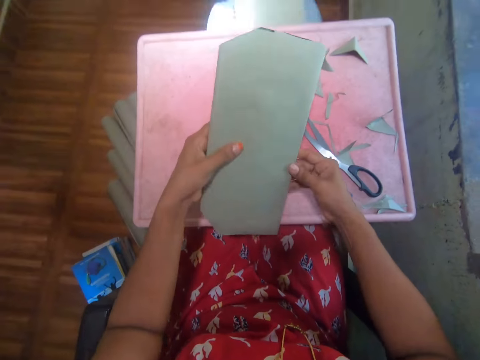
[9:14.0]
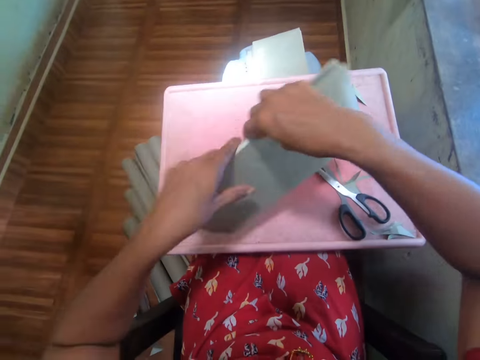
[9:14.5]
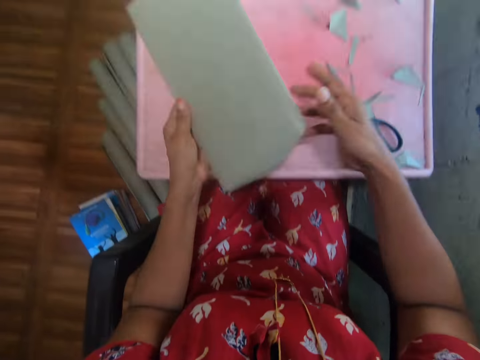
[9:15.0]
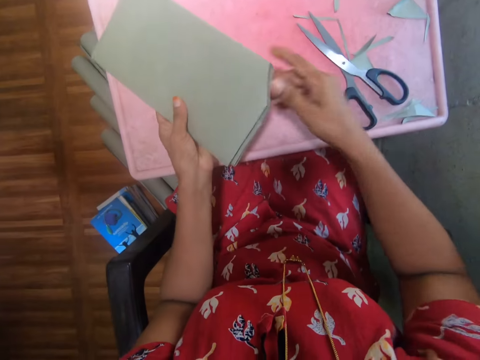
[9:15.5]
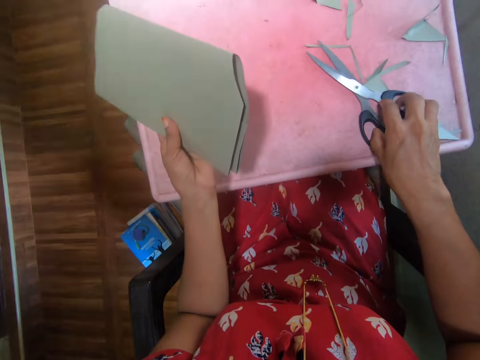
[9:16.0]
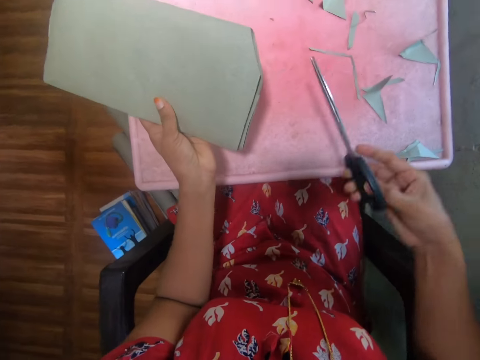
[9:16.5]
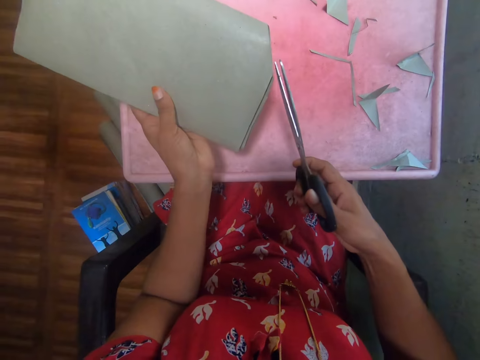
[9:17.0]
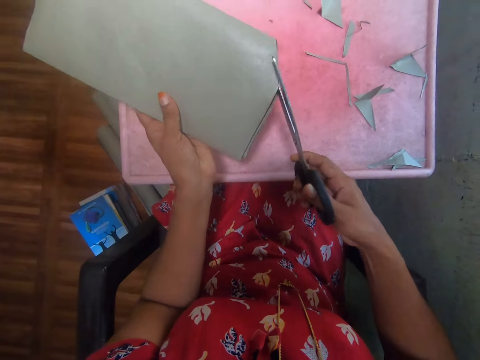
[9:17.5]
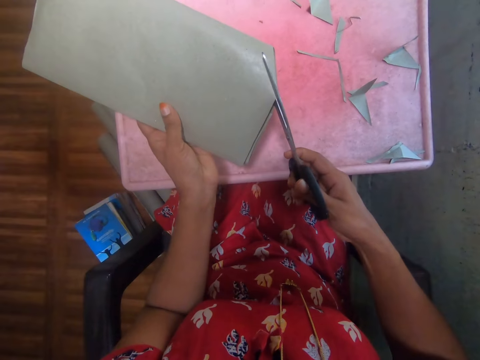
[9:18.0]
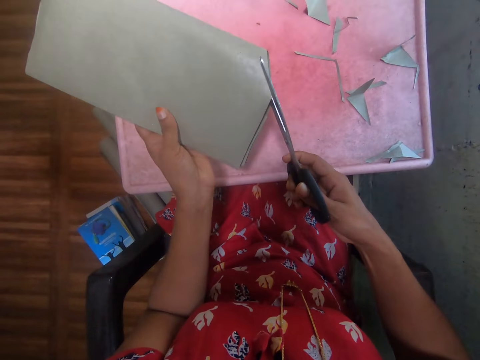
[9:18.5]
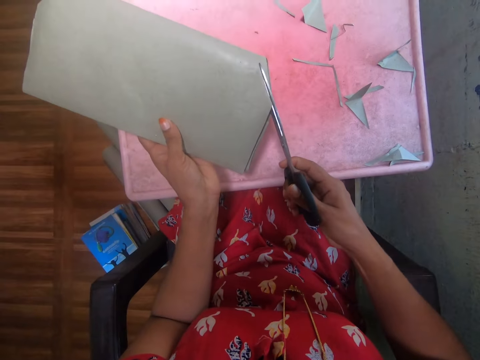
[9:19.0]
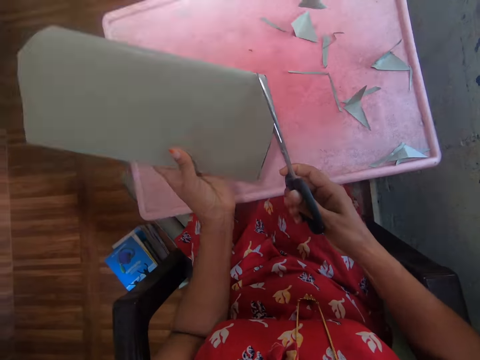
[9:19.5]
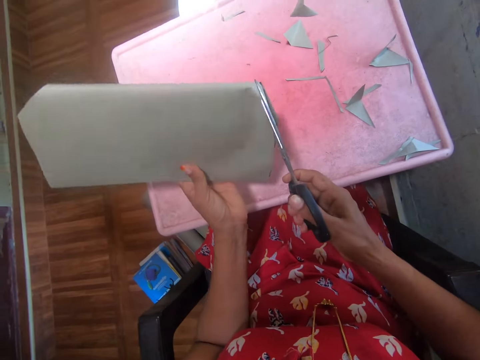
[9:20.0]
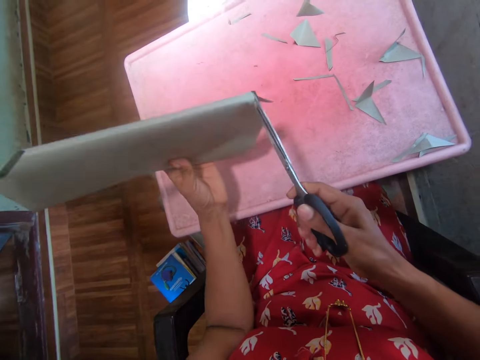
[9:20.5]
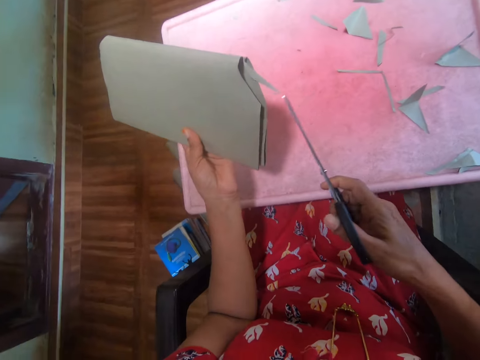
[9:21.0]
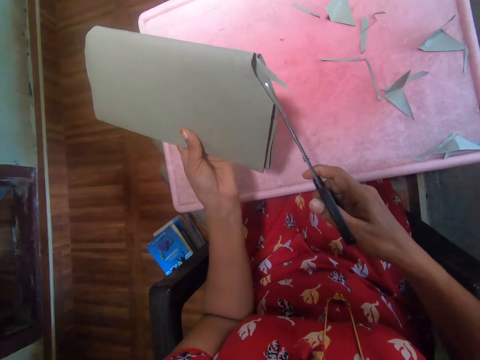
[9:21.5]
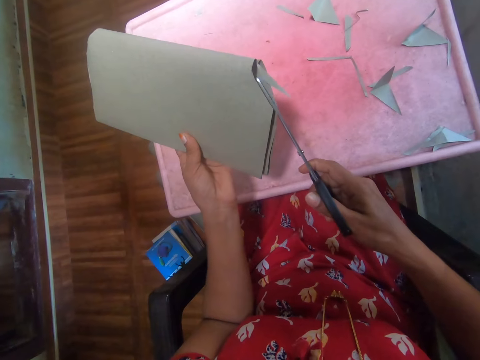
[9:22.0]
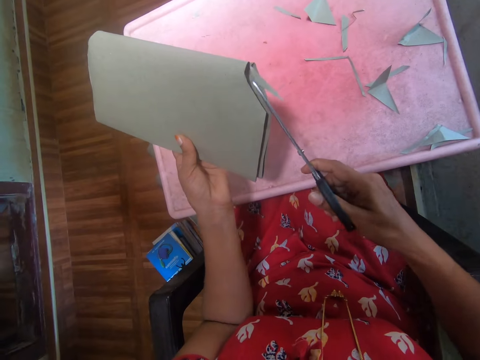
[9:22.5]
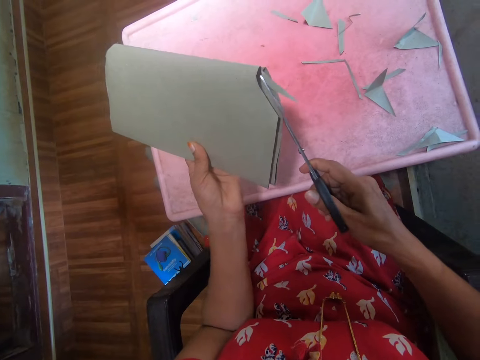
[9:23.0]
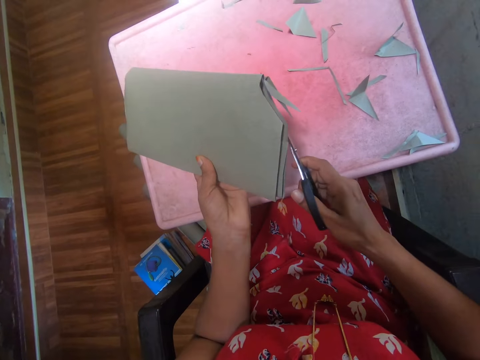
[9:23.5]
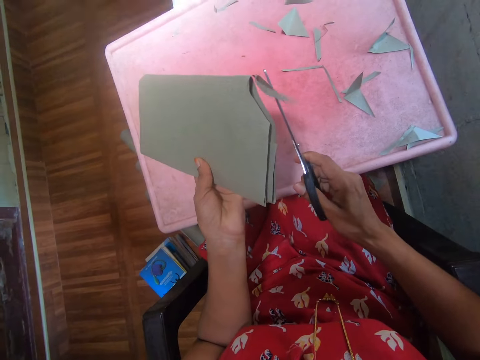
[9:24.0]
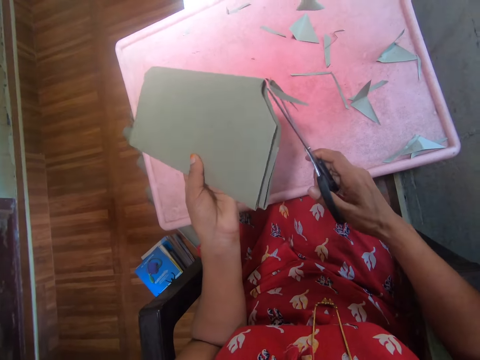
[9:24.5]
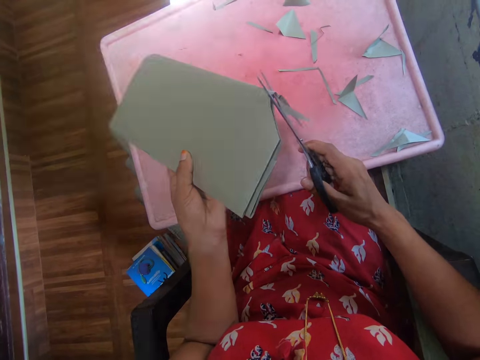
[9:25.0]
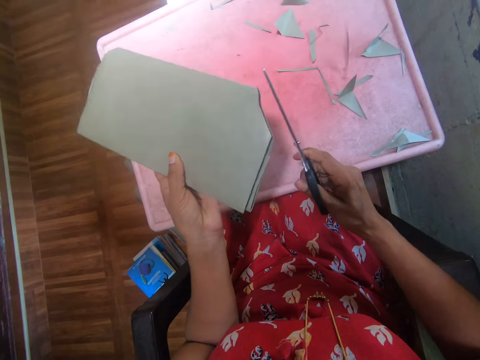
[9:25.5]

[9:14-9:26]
The camera wearer turns the book sideways. They pick up a pair of scissors. They cut the cover with the scissors.

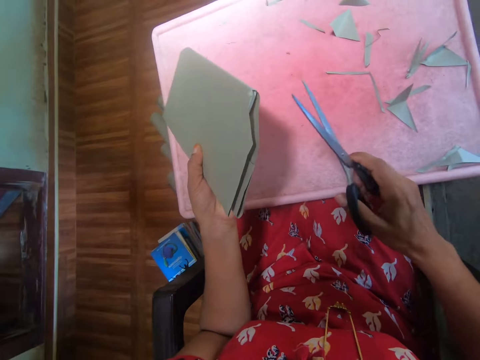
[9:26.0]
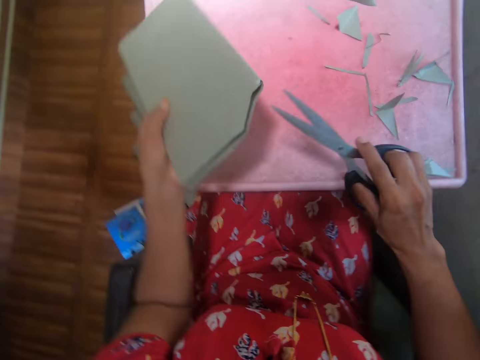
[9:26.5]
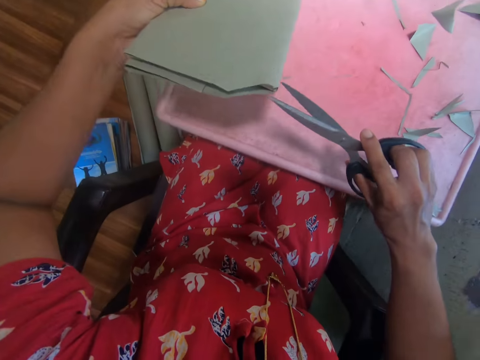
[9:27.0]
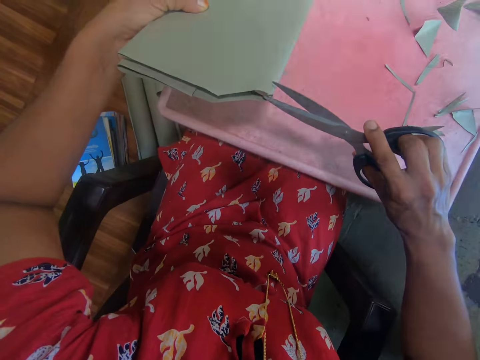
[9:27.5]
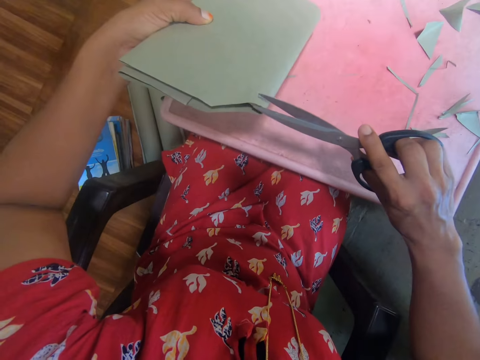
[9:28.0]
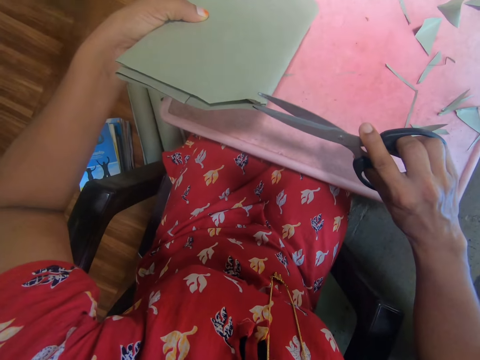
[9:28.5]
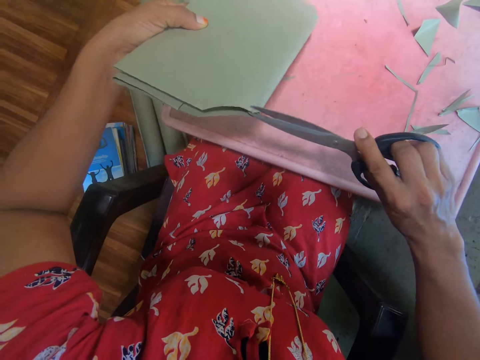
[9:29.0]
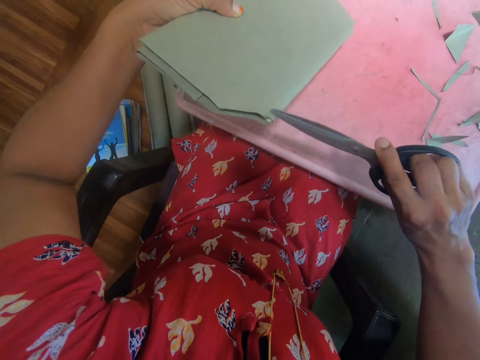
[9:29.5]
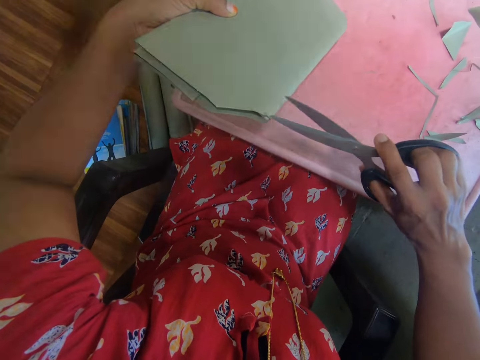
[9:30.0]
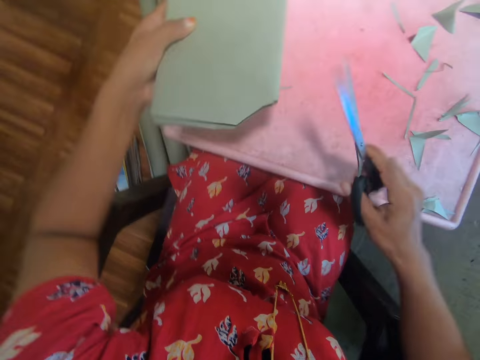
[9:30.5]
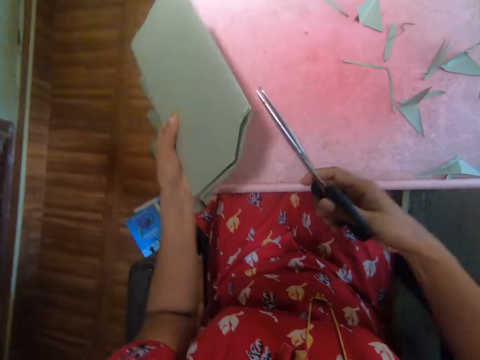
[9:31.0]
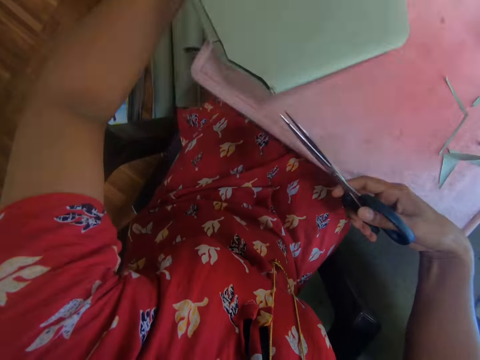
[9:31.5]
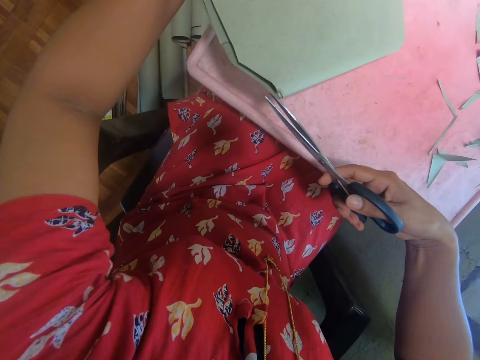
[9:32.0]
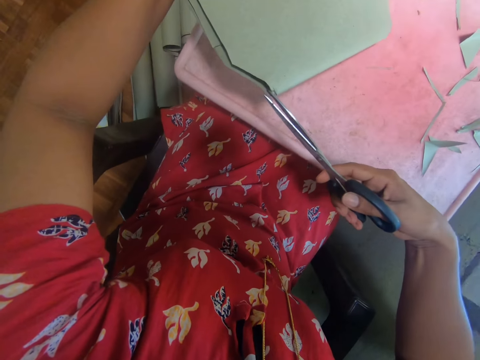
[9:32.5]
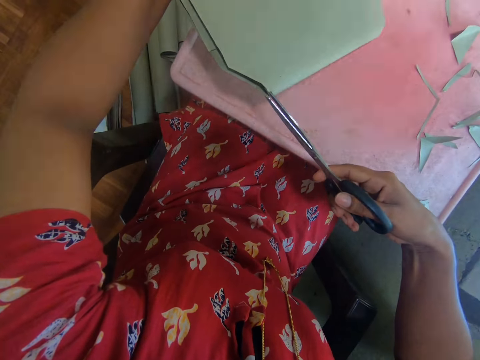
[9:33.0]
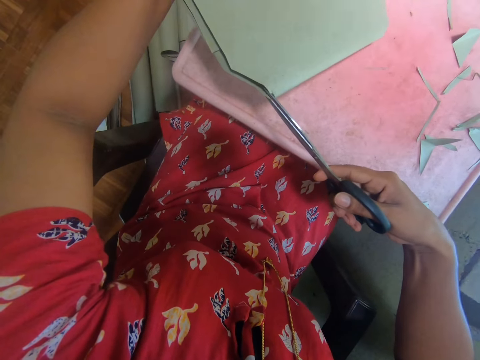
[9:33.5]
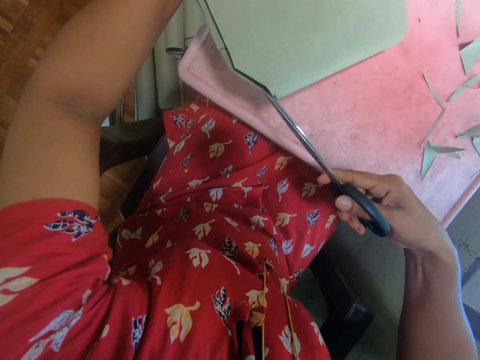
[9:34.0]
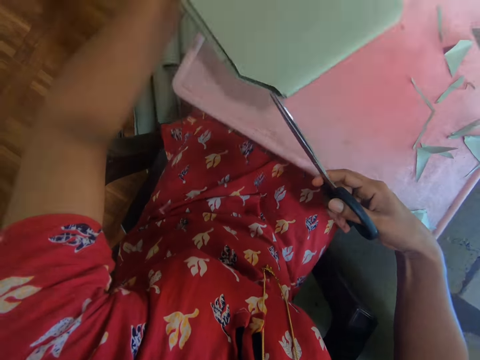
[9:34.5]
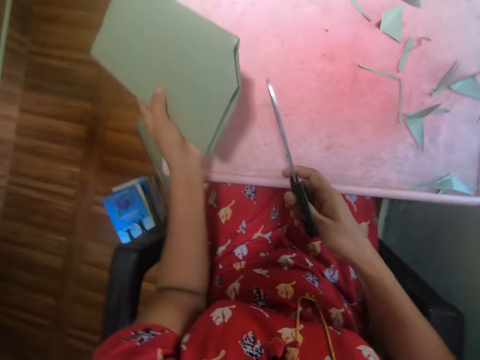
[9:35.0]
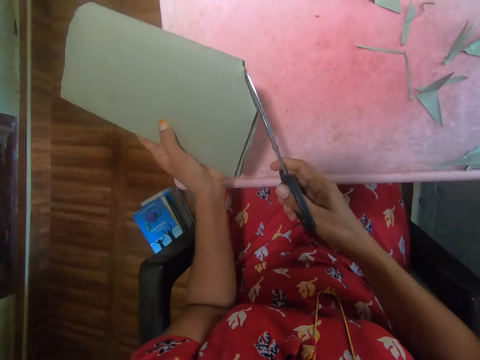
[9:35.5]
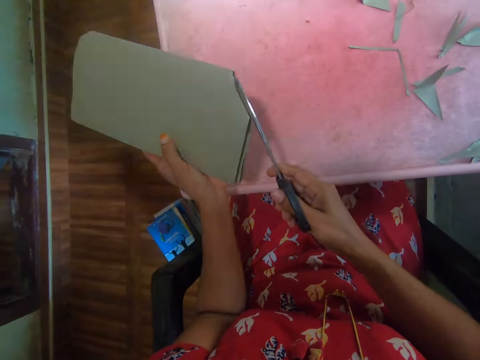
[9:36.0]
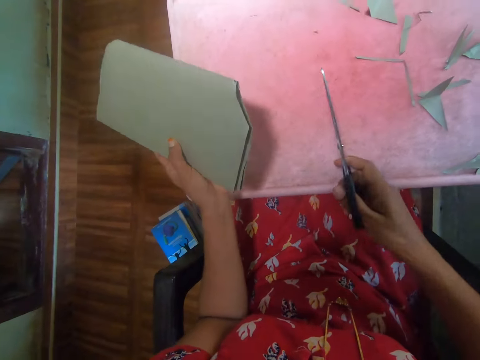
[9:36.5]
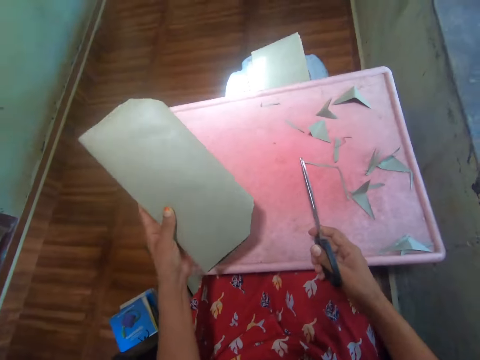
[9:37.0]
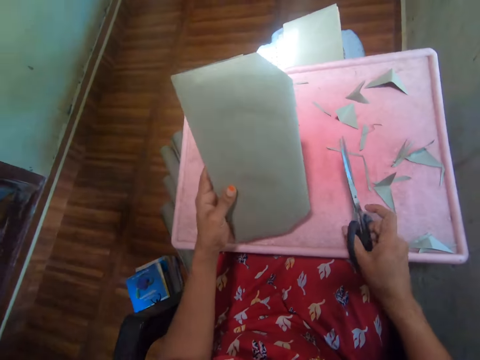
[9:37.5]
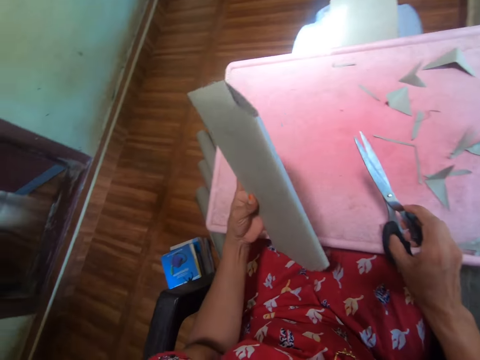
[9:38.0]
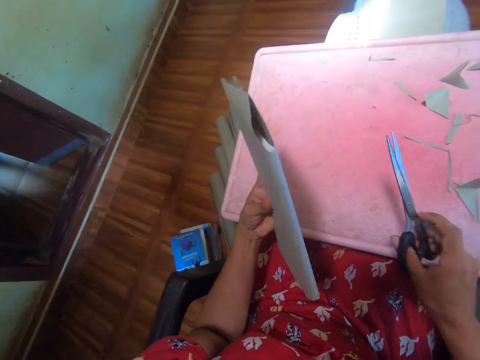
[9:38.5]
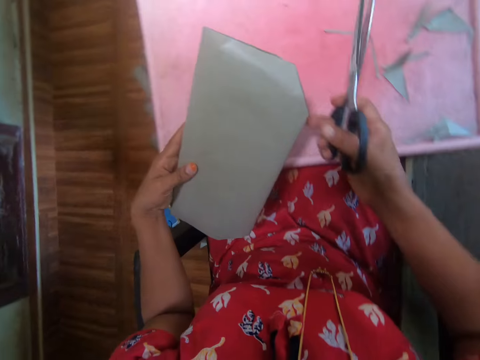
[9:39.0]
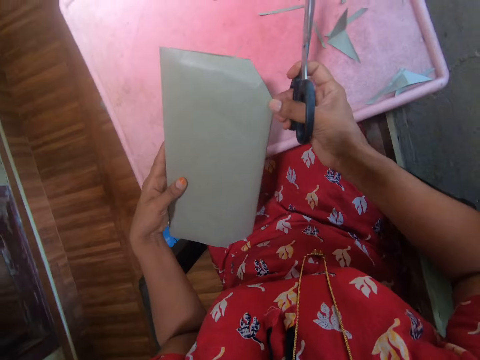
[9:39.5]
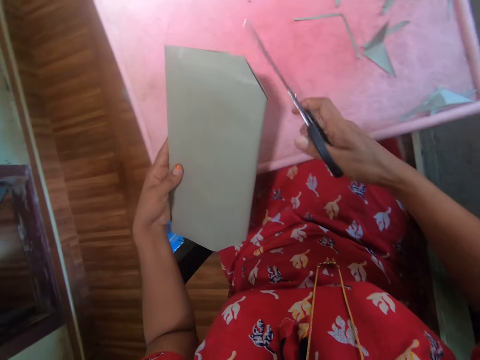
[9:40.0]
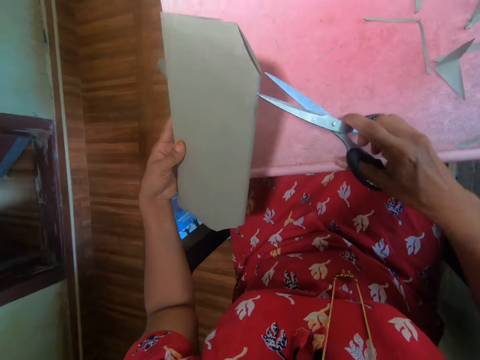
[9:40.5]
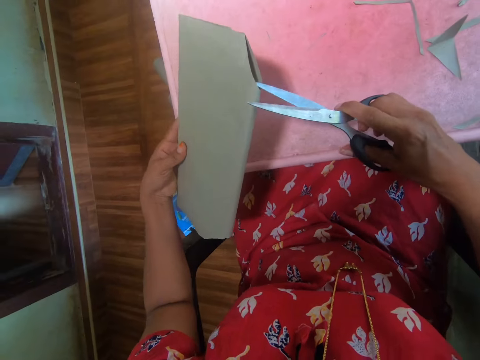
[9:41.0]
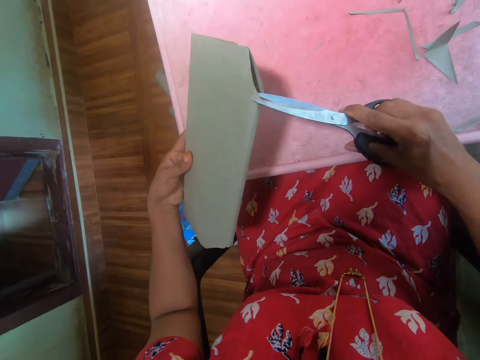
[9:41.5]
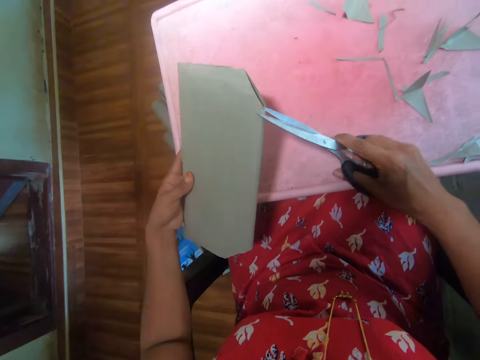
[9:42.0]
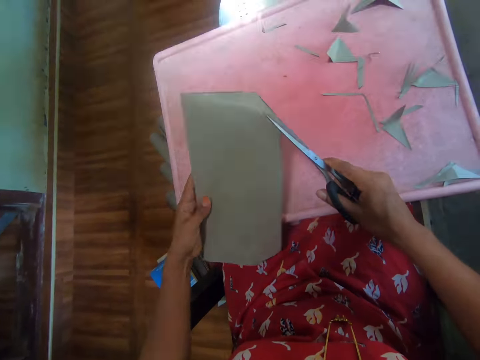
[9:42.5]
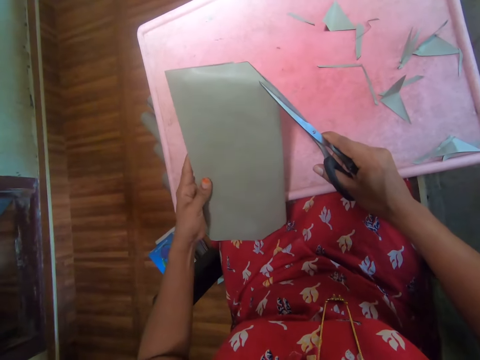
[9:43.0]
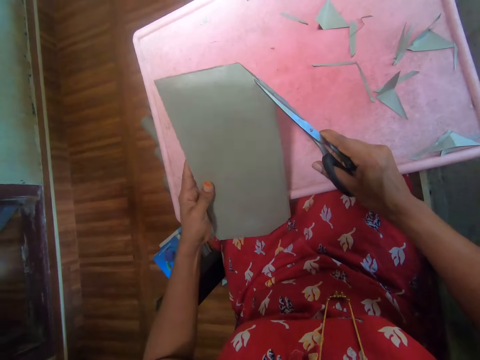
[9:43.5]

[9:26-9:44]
The camera wearer turns the book. They cut the cover with scissors. They turn the book. They cut the cover with the scissors. They turn the book. They cut the cover with the scissors. They slant the book. They hold the book. They cut the cover with the scissors.
